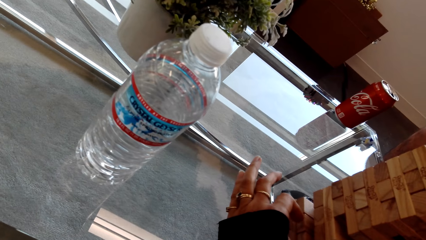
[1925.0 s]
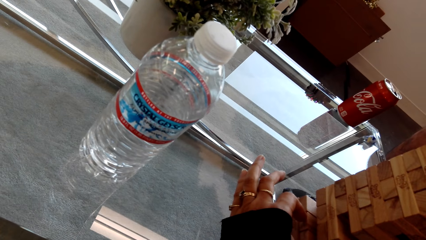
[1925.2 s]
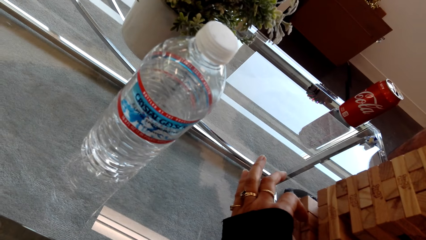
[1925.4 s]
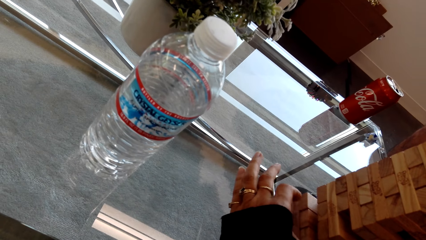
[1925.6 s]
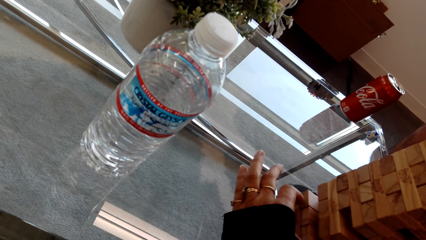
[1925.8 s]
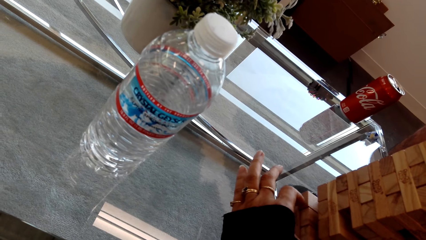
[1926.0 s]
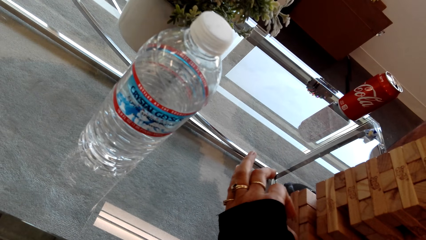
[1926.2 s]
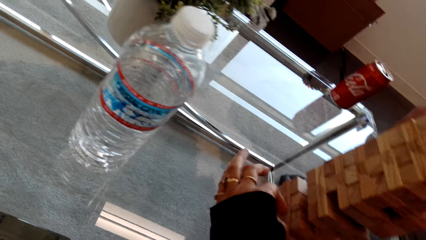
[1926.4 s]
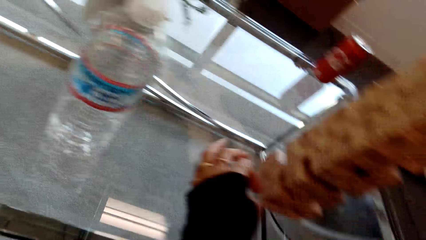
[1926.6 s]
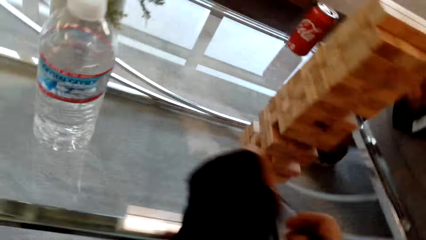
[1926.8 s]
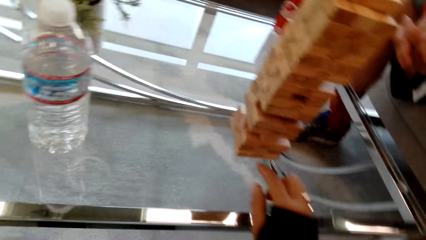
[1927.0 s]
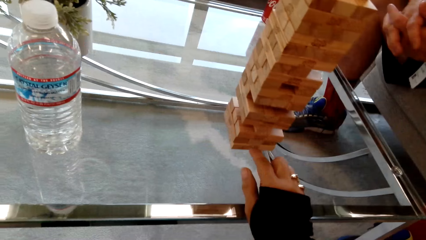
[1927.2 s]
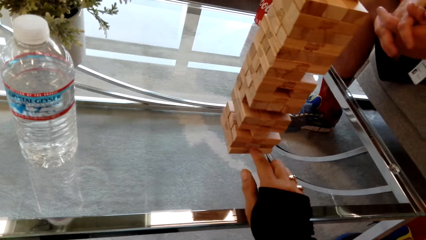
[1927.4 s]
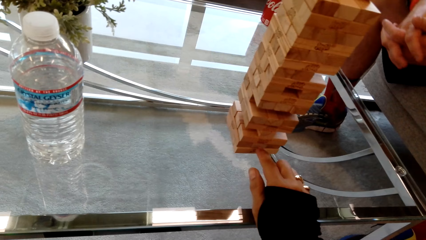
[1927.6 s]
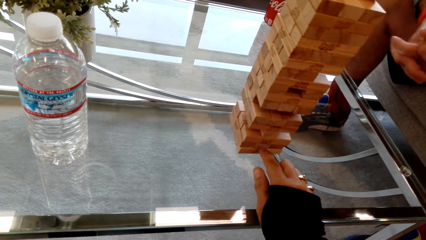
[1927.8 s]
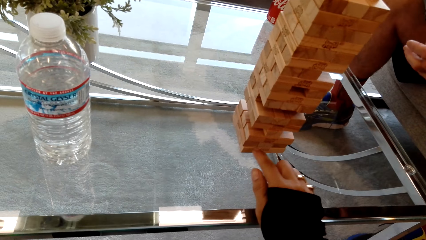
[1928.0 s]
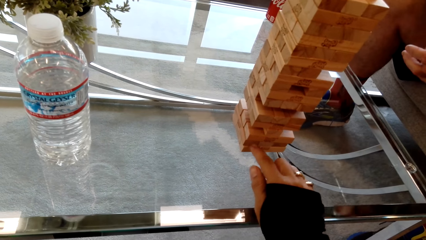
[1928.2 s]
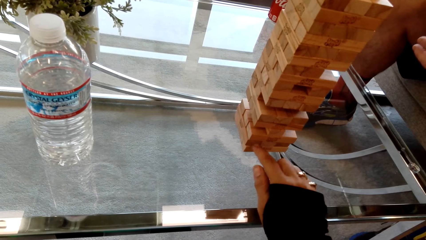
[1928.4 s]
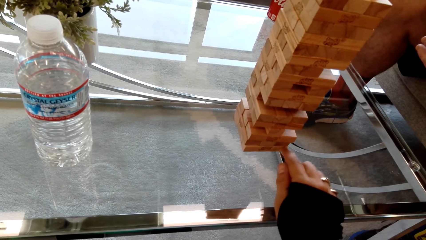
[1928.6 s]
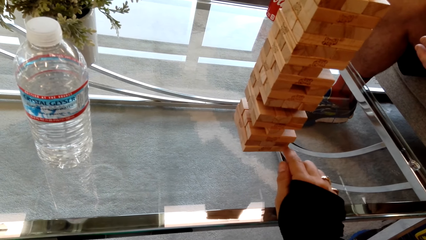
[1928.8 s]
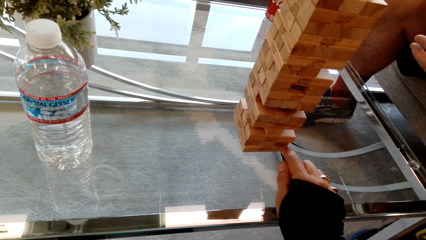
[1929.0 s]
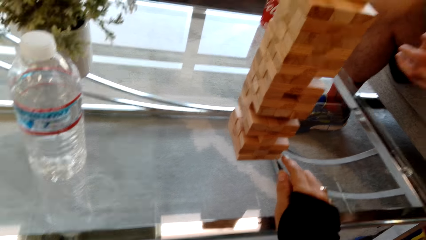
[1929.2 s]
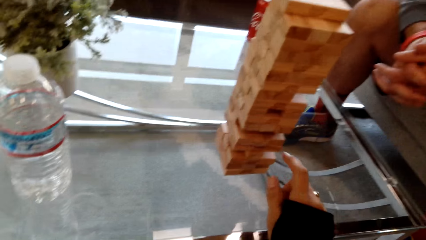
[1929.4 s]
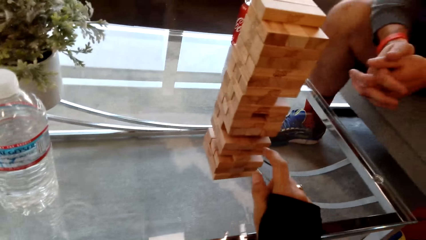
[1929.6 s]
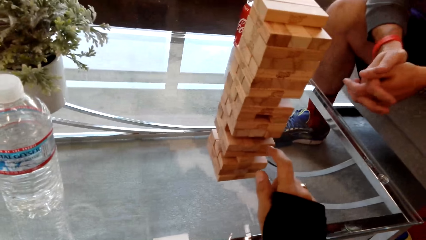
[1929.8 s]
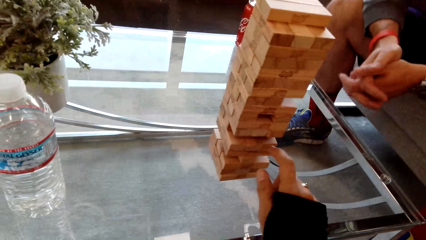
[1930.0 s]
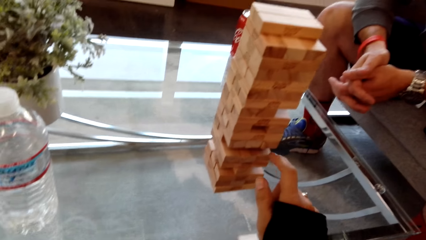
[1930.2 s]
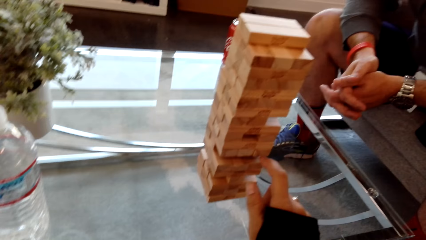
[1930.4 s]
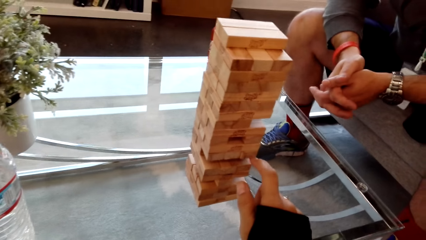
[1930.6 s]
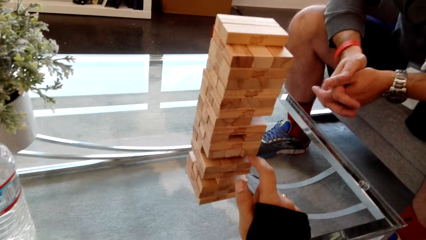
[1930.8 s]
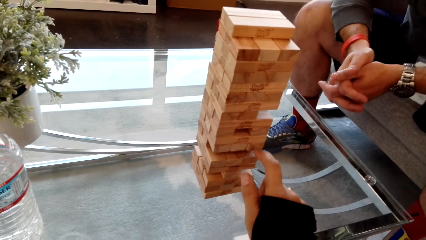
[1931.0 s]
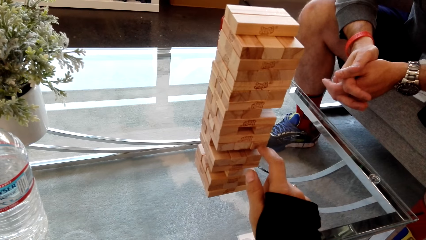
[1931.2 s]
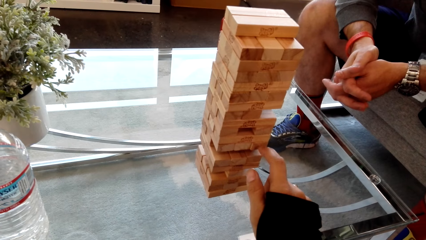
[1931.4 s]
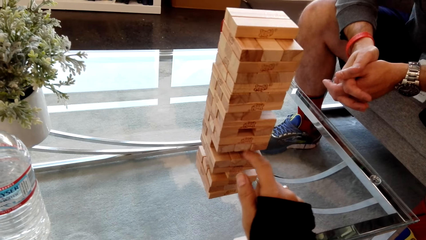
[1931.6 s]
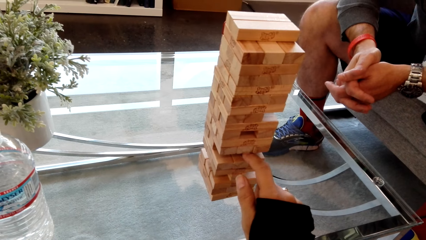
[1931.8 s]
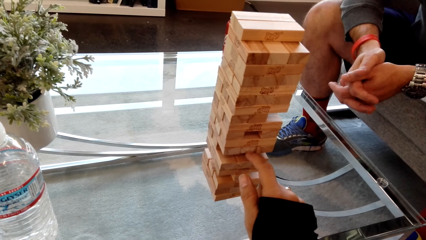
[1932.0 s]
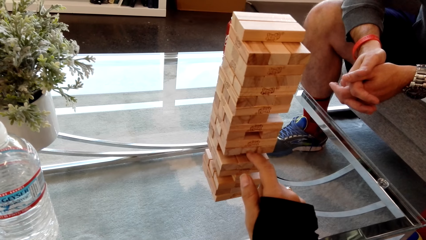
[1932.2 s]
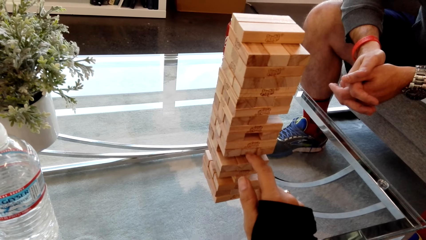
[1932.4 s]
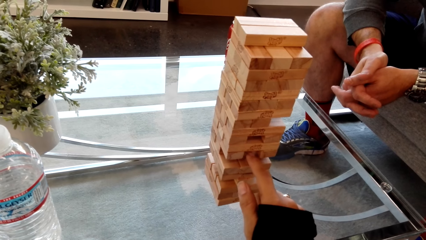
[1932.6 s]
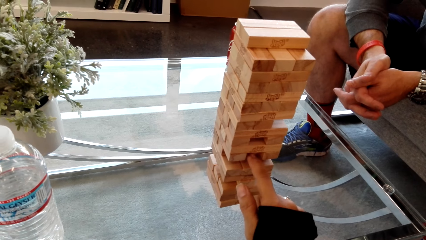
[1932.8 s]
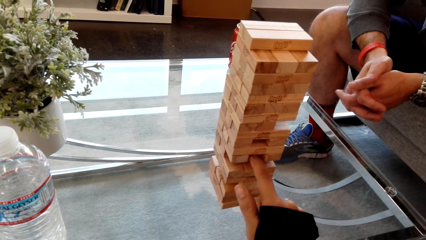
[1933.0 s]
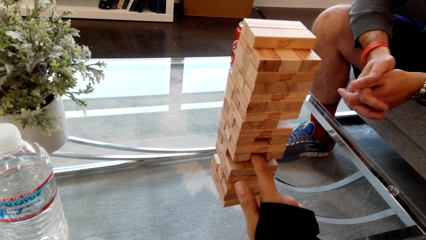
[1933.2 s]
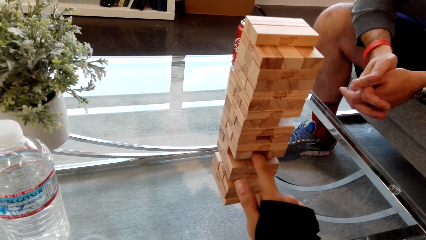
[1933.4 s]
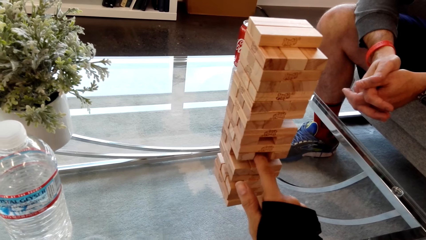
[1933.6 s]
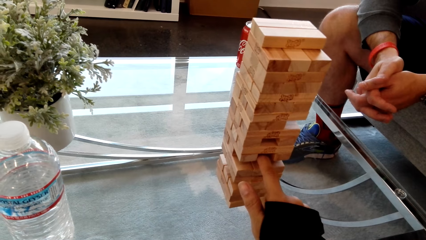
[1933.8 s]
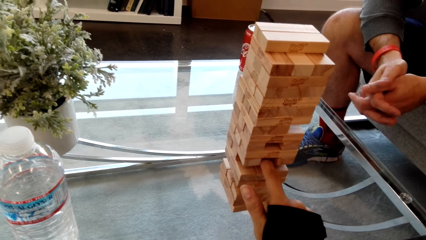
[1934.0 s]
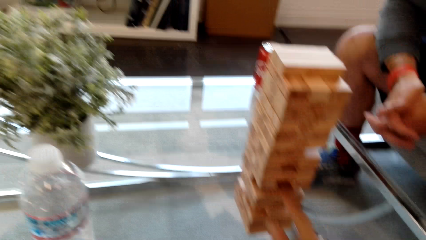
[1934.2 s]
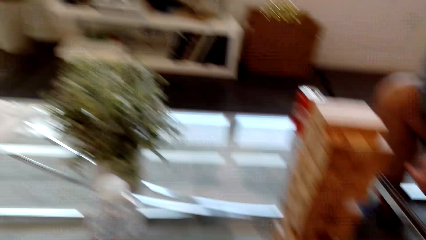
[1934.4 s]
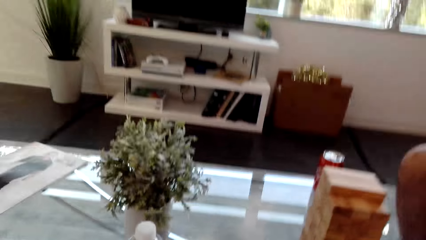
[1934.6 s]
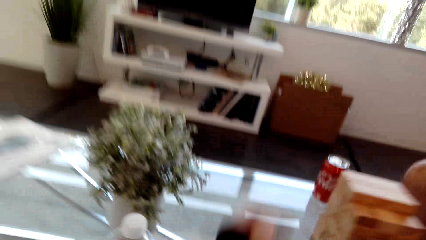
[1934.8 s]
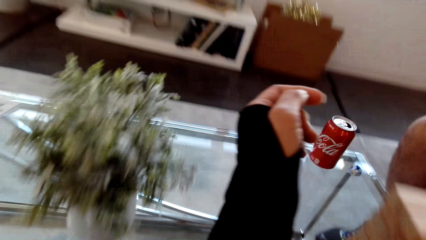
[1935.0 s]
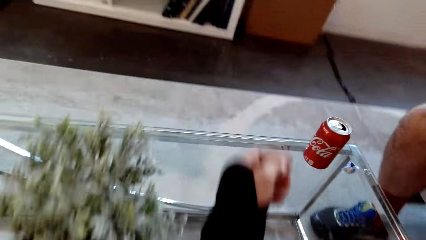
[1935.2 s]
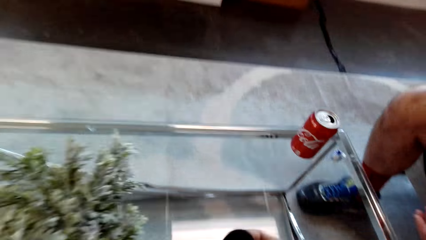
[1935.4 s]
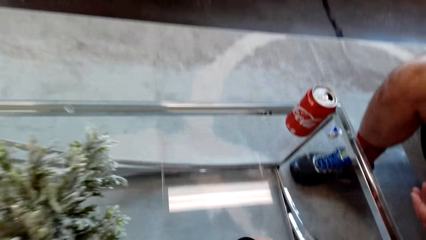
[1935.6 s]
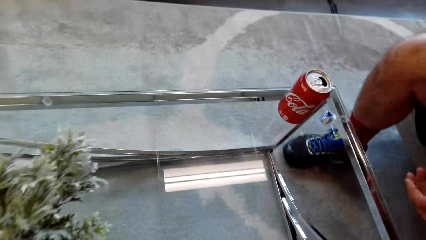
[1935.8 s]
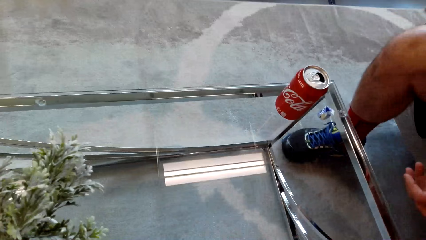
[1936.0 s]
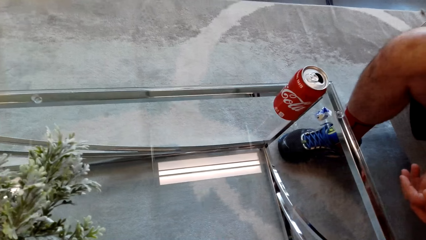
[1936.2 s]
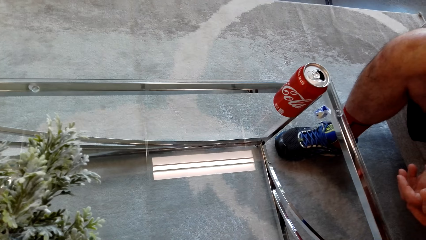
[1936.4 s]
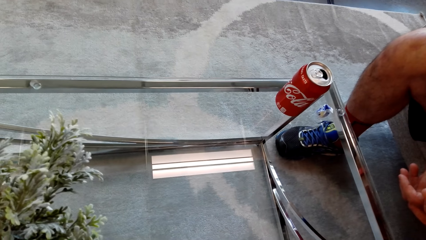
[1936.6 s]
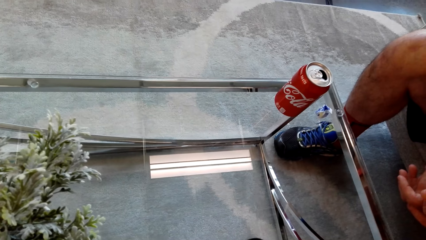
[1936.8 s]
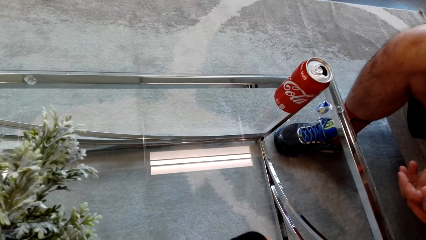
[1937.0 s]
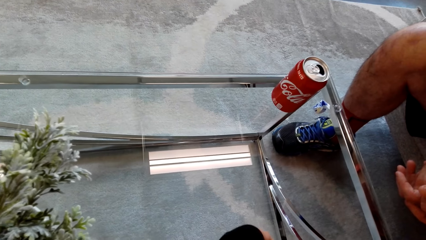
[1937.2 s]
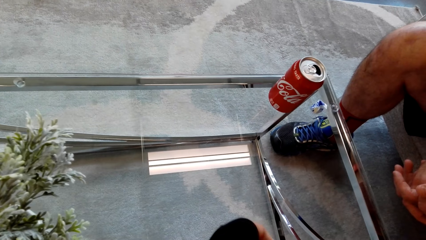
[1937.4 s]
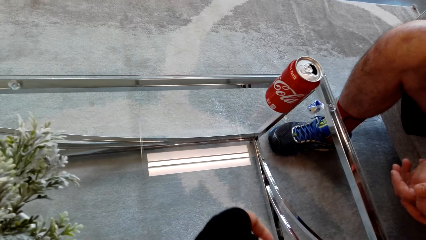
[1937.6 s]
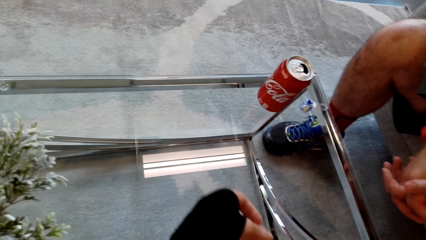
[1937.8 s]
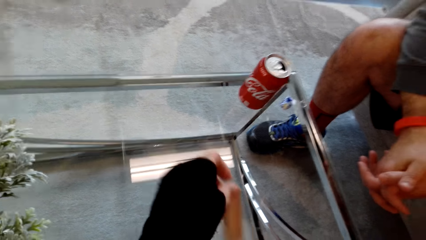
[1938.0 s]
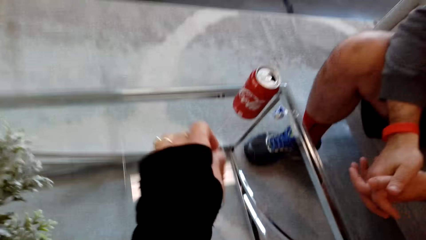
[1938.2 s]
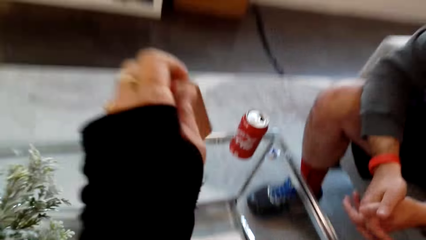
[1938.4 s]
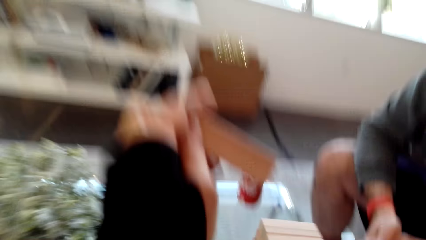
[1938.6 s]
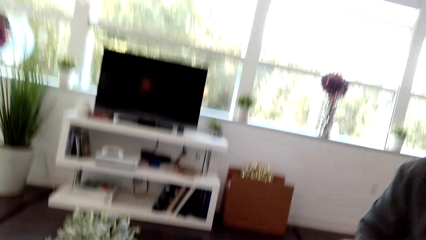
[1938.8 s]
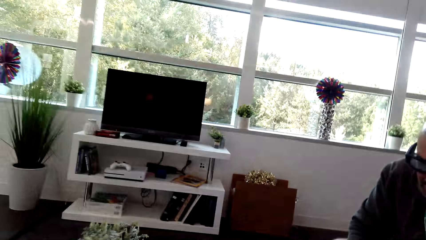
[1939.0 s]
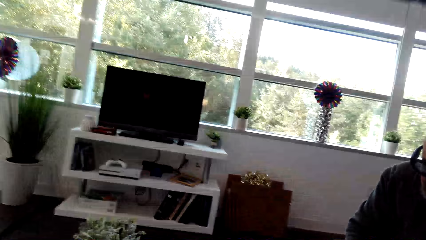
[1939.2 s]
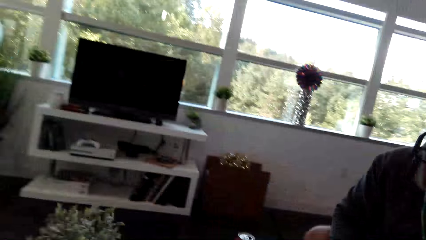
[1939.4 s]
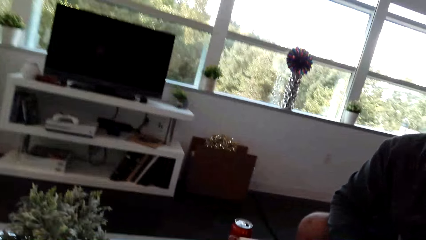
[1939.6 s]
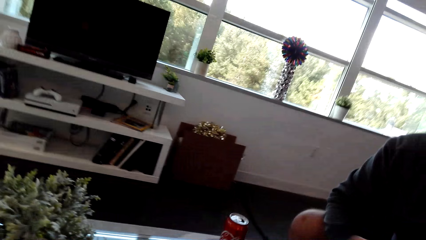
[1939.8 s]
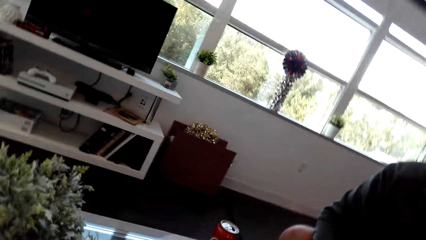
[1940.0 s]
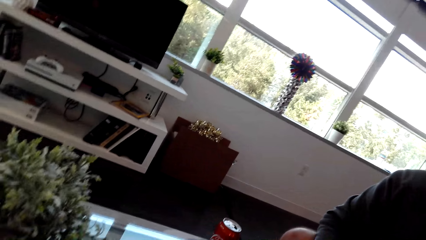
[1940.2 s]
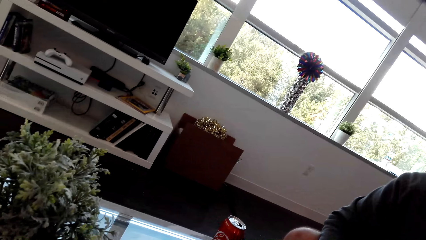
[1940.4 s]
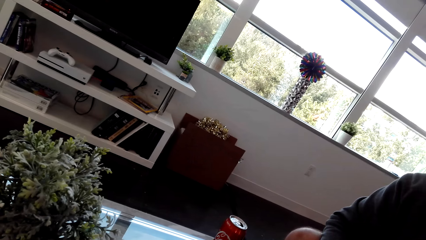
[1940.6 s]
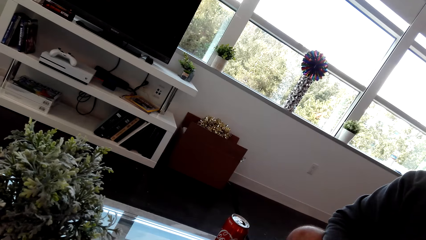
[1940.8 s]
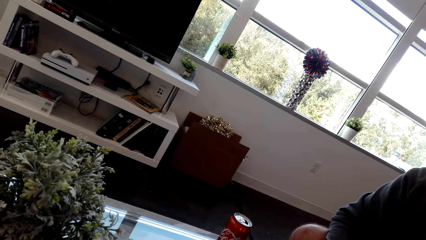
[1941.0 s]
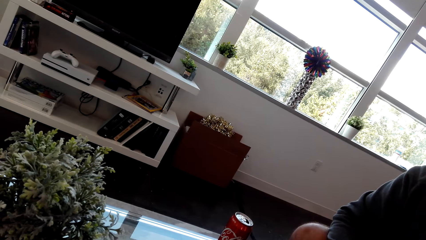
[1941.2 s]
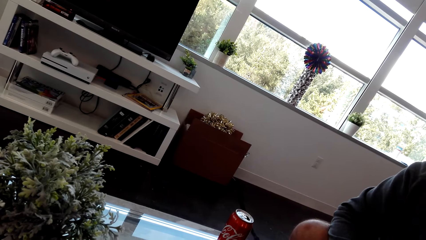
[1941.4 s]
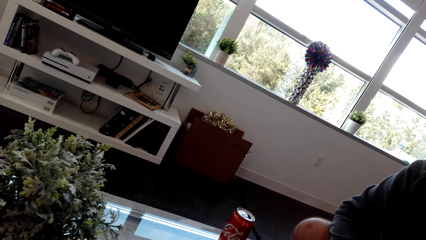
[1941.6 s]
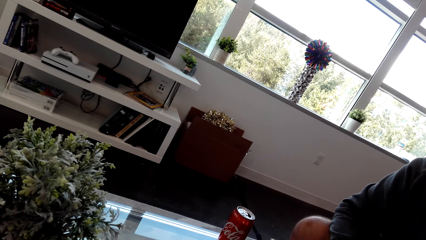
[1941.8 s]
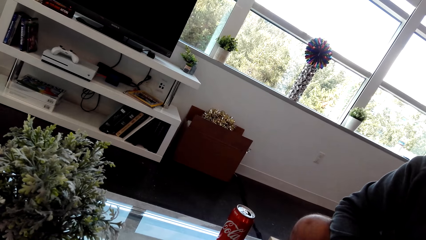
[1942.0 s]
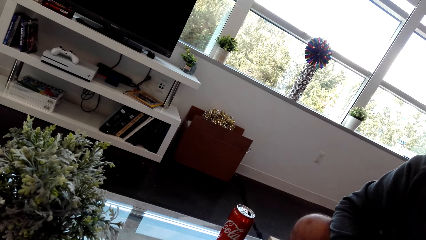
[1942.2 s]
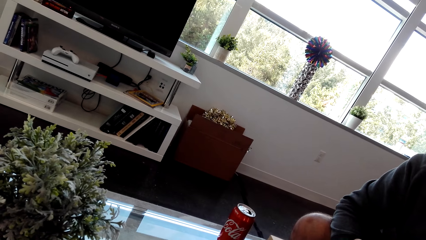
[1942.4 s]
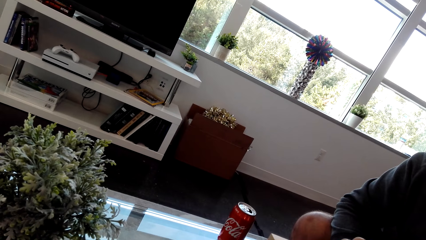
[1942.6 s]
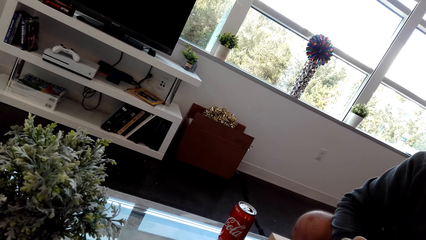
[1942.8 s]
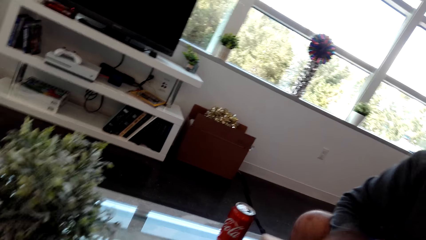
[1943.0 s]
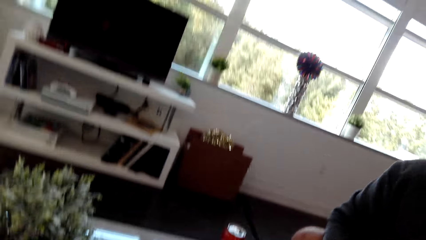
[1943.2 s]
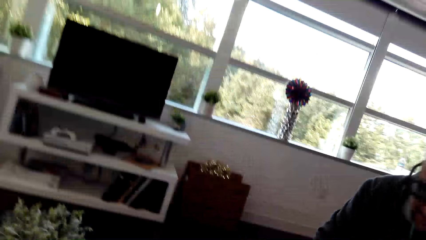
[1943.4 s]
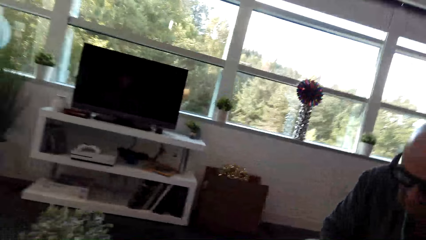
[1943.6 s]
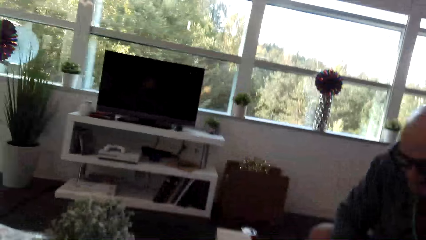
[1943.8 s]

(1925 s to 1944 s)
The camera wearer dialogs with a man. They play the stacking block game. They remove the block. They look around.
